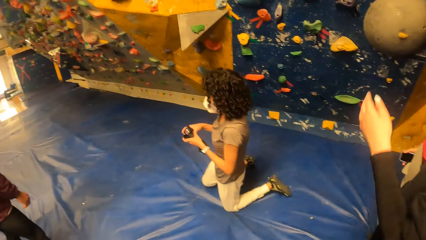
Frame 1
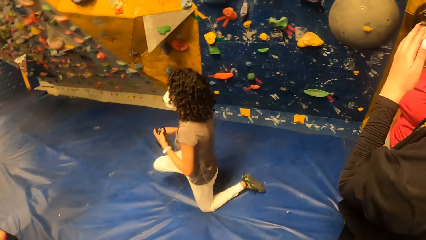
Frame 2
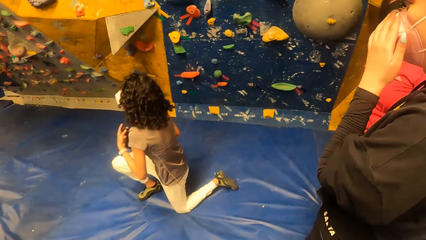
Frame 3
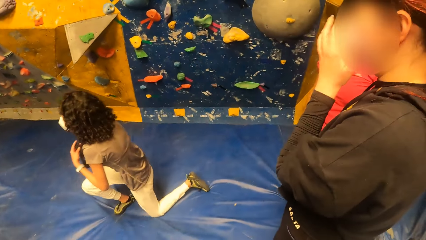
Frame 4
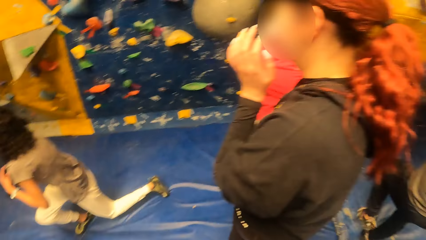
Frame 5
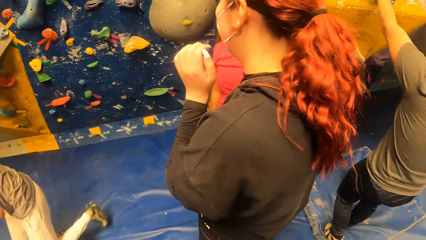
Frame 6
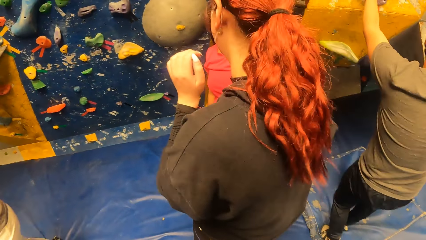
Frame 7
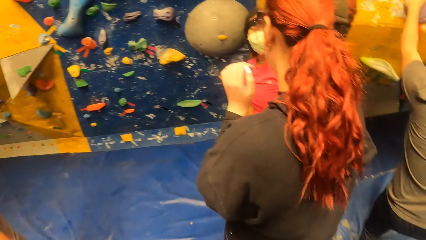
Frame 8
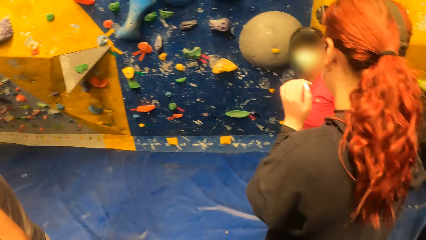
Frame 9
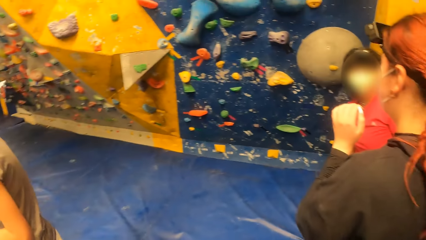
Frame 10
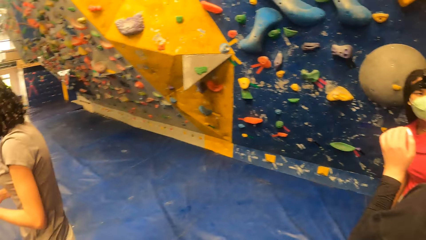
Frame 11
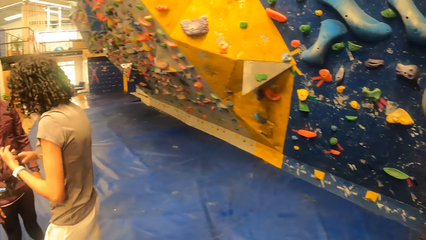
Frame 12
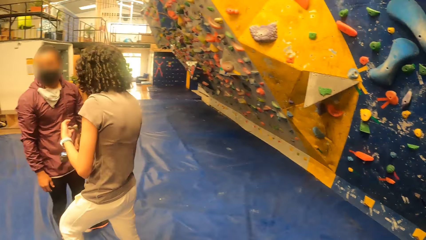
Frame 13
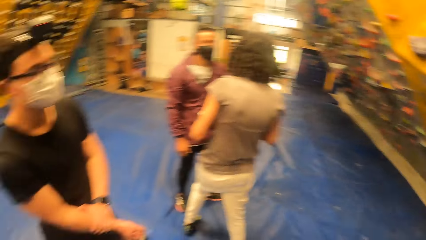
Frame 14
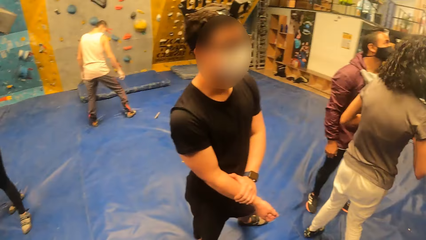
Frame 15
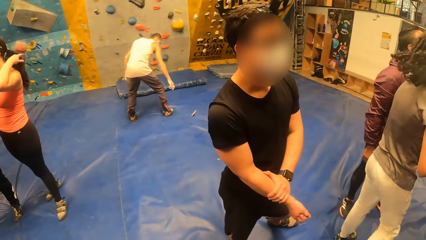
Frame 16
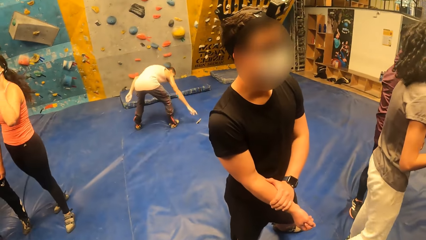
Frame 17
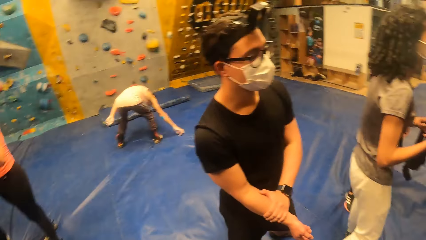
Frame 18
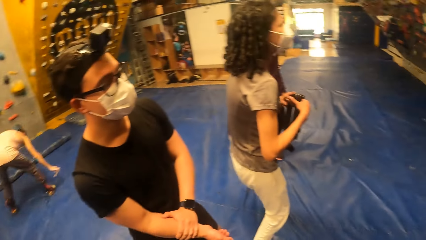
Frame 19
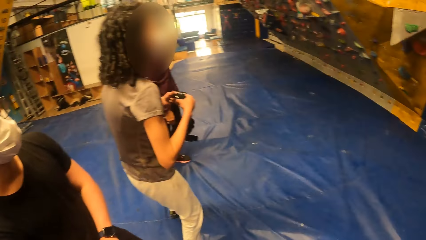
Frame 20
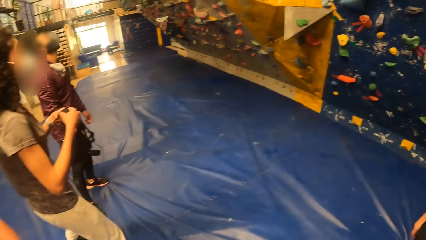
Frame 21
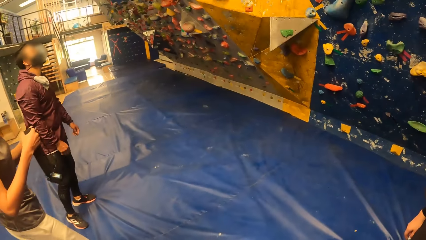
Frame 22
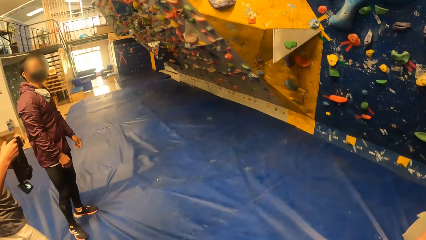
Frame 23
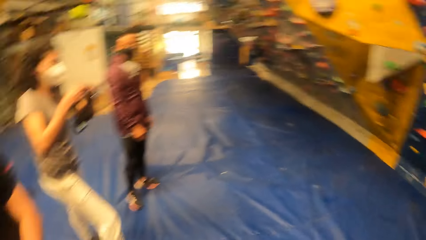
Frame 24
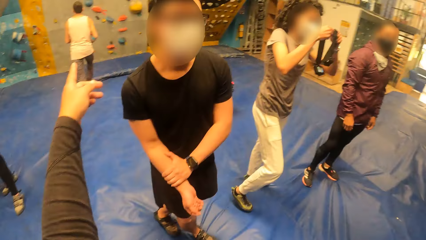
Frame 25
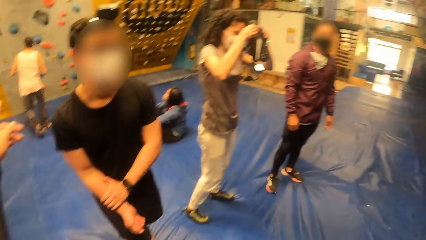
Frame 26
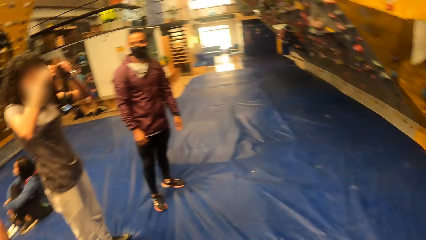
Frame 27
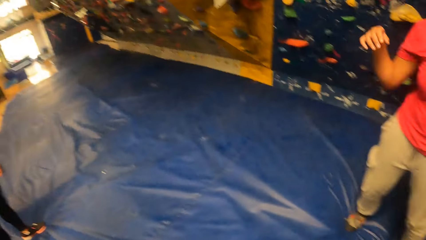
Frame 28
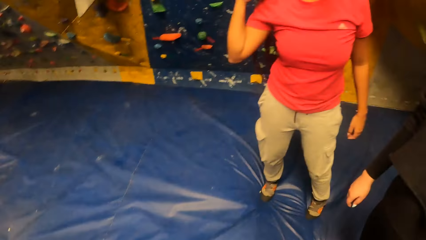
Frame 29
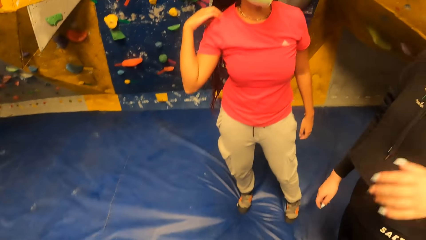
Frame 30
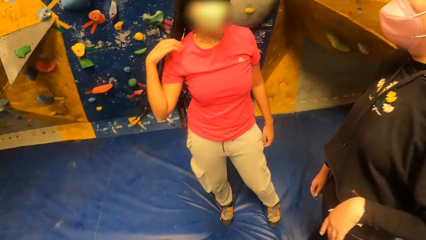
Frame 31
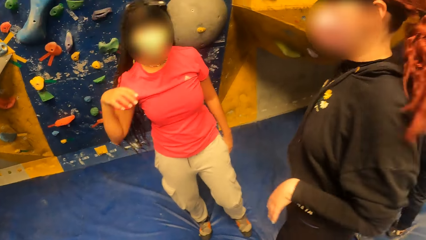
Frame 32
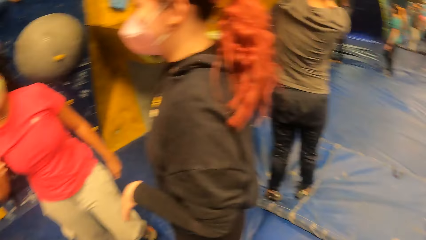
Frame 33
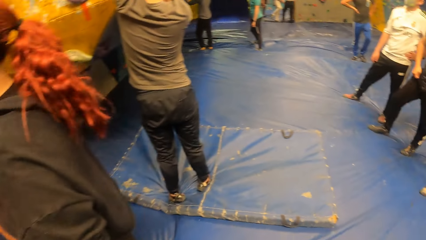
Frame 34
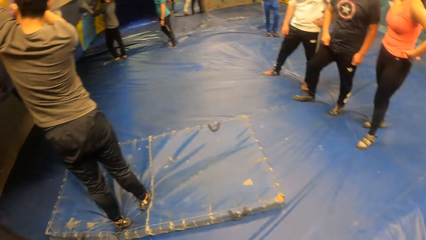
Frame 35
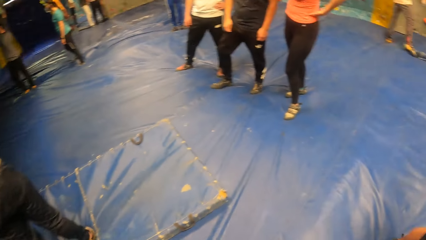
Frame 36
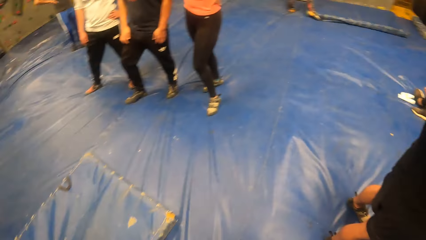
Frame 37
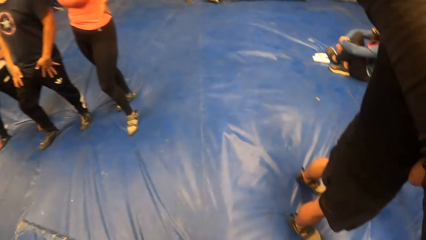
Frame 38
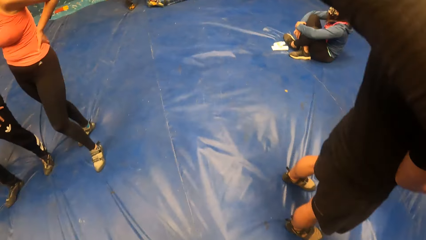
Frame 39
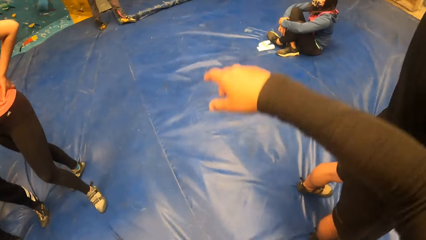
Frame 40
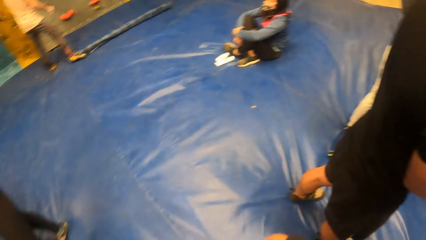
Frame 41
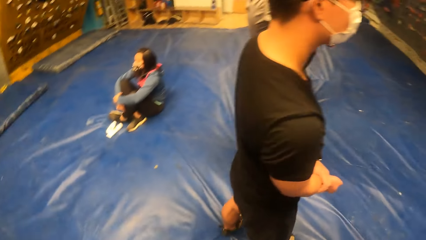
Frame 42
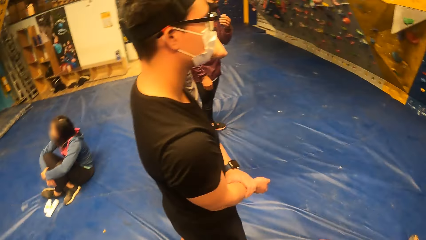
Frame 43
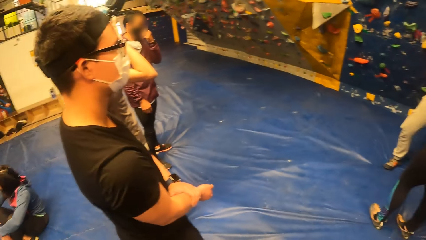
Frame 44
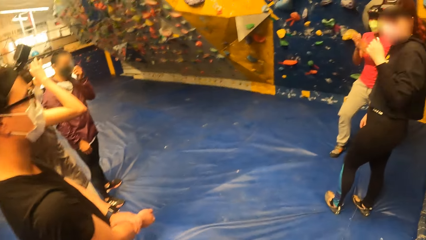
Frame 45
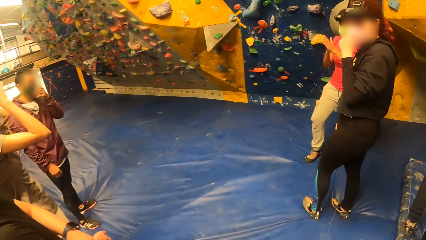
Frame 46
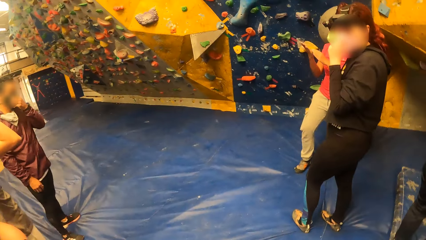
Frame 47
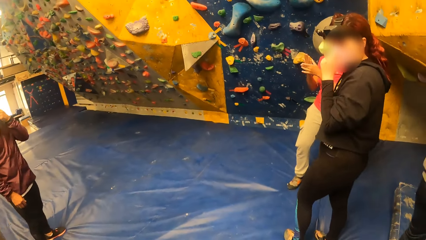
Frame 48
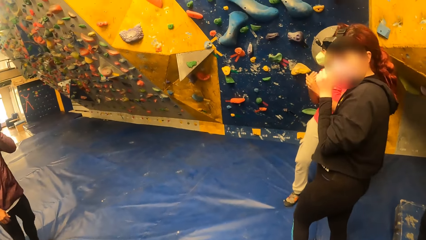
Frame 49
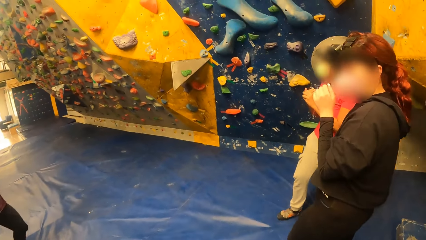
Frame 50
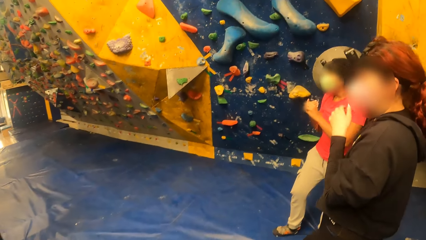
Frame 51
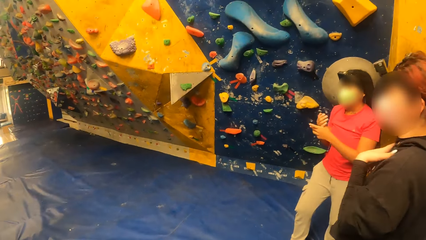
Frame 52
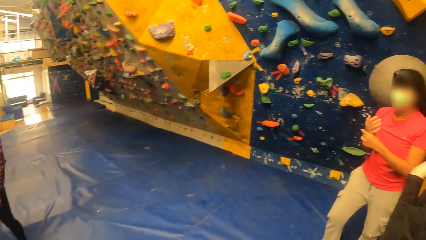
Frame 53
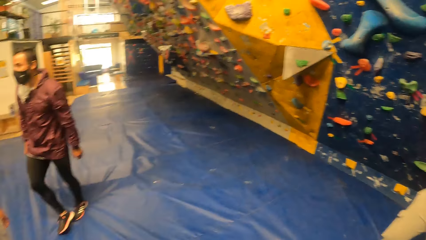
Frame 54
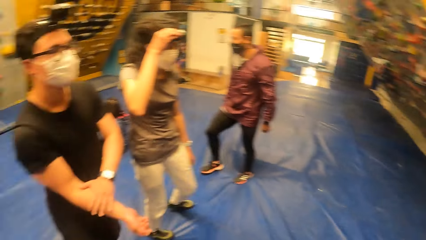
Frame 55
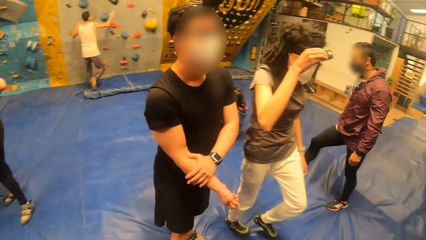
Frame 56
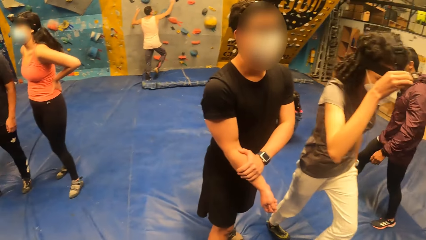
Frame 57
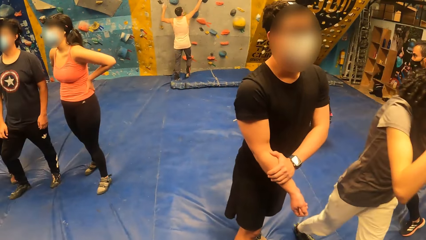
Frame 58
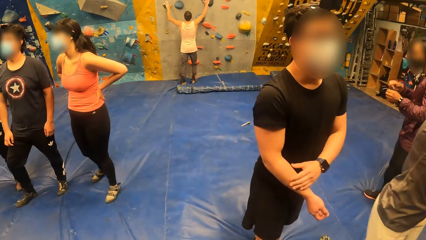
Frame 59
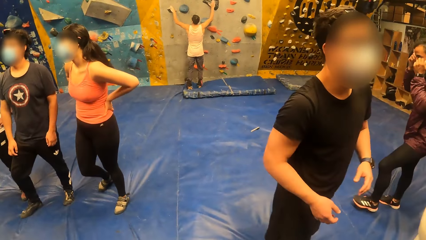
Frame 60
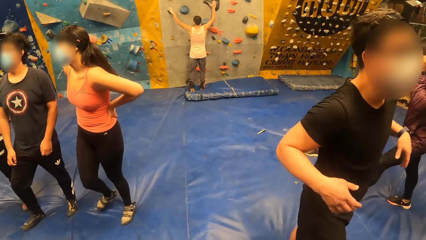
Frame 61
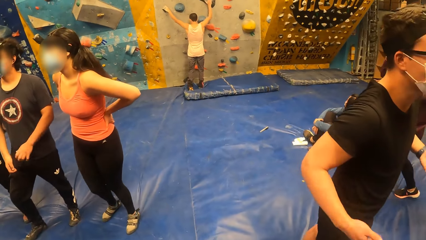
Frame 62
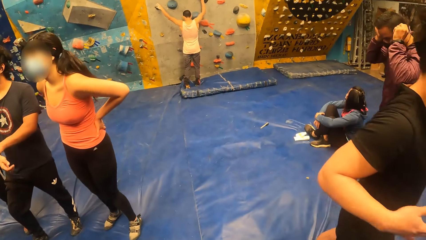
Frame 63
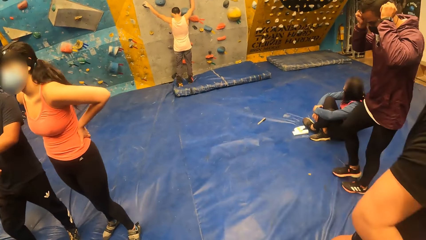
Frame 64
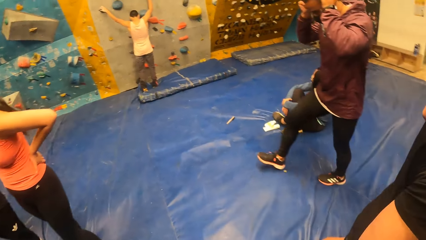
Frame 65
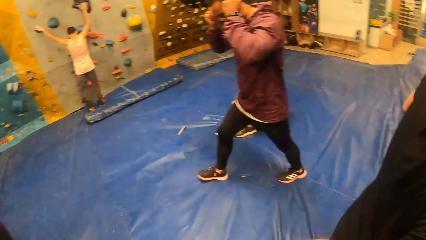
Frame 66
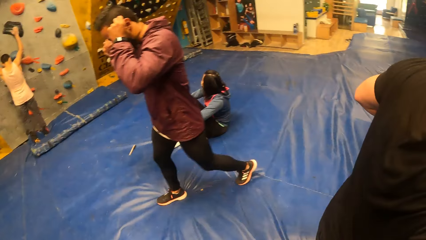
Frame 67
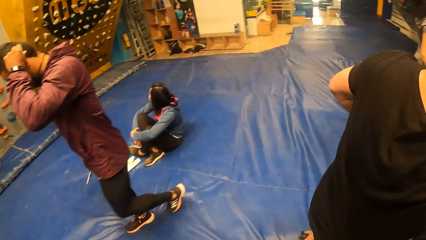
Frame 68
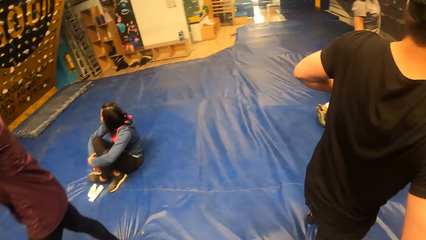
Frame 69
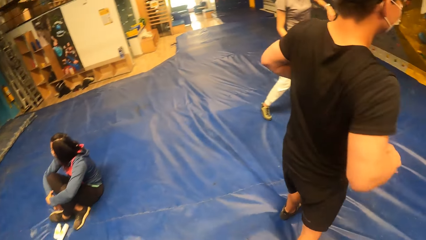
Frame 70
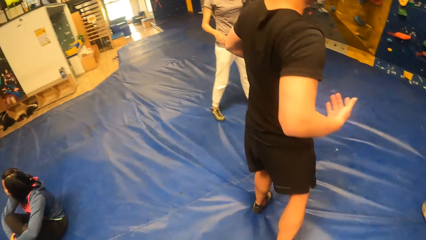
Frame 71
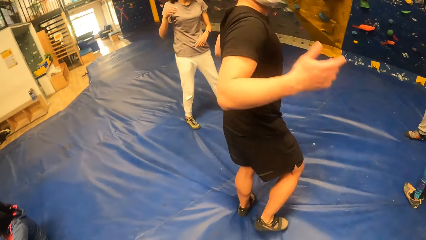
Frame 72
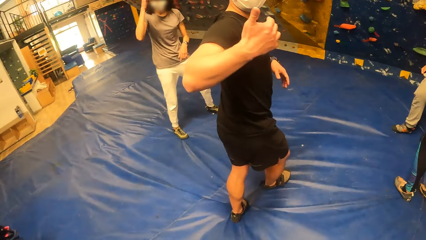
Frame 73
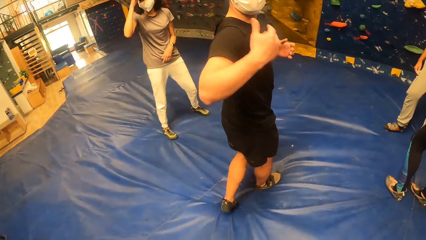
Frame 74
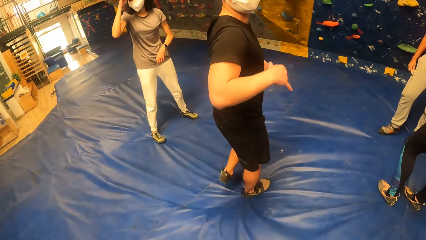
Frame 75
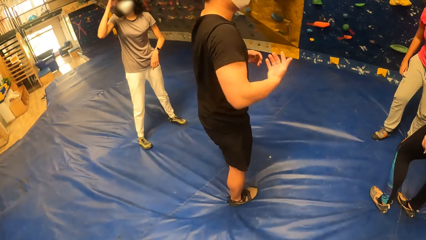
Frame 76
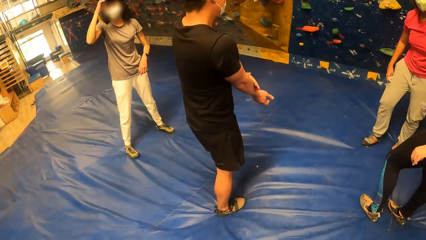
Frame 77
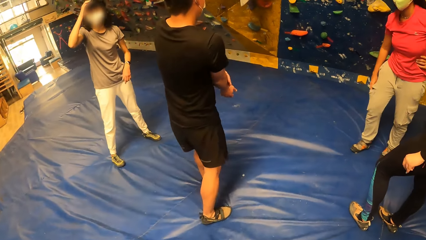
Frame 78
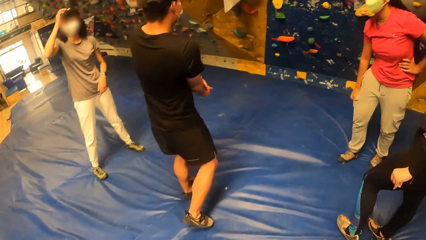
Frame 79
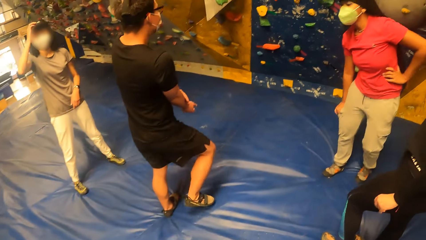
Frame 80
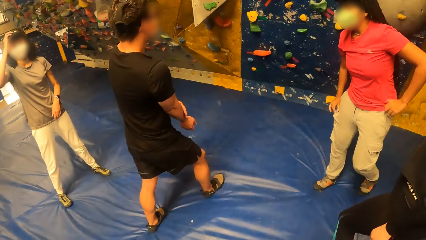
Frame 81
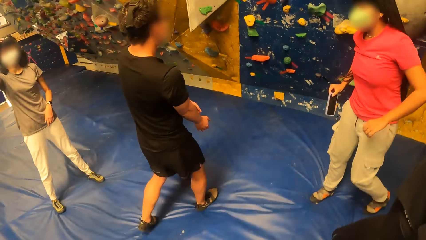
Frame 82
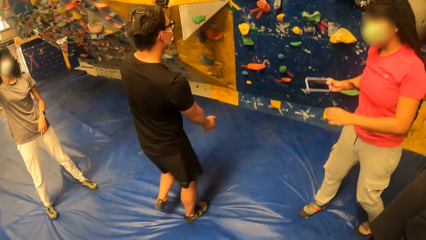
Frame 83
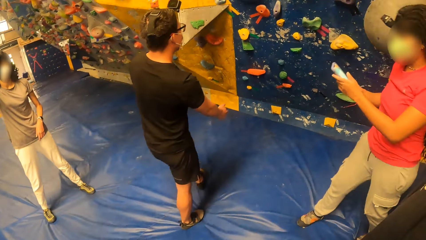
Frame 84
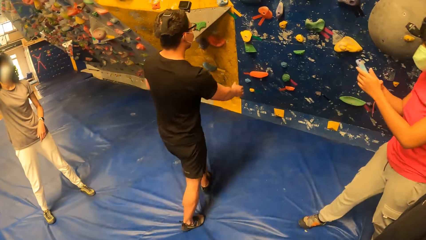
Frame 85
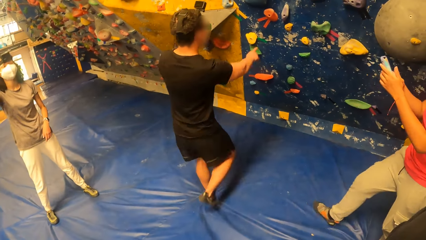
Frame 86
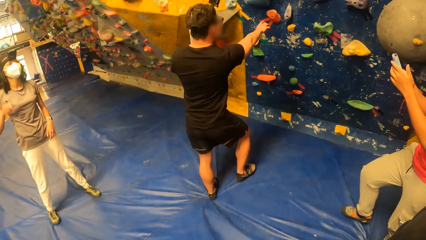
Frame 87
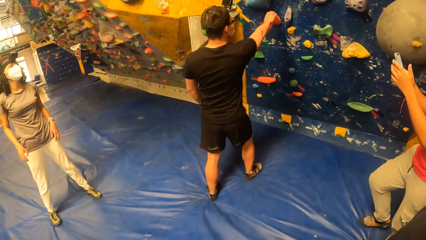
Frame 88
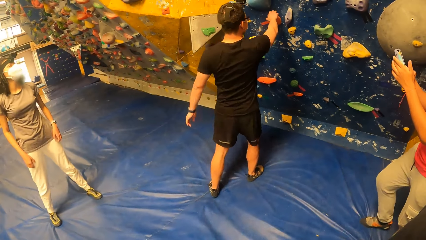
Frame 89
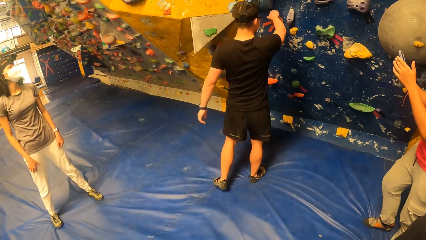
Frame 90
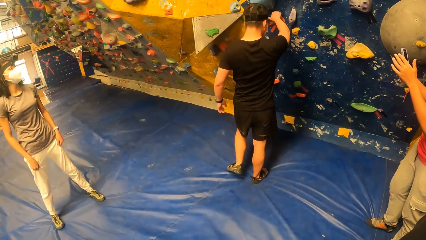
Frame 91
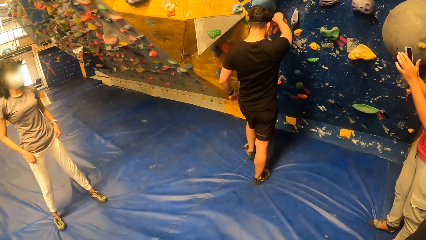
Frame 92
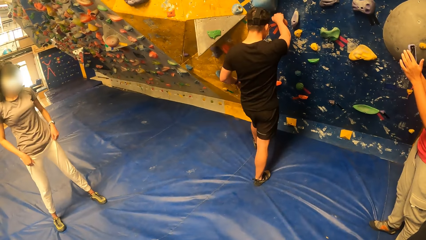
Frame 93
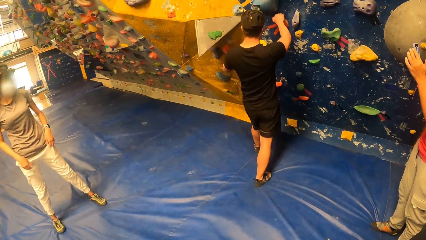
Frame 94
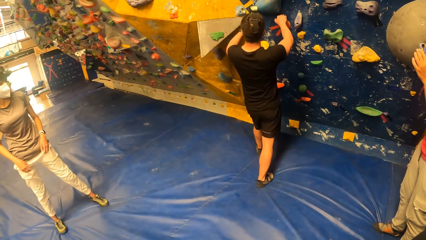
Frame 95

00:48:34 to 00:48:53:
One woman interacts with another woman. The woman interacts with the other woman again. The other woman interacts with a third woman. A man adjusts the nose mask on his face with his two hands. The camera wearer interacts with another man. The third woman adjusts her hair with her right hand. The other woman removes the phone from her pocket with her right hand. She holds the phone with her two hands. The camera wearer looks at a man. The other man holds the step on the wall with his right hand.
